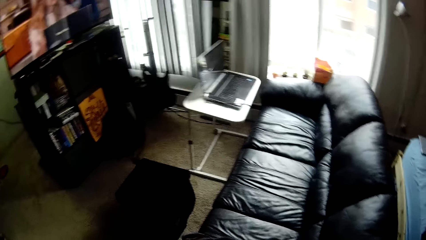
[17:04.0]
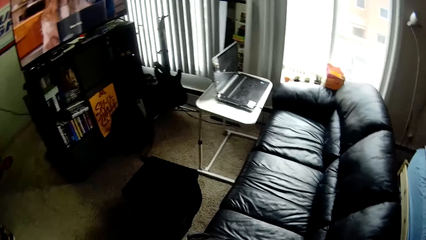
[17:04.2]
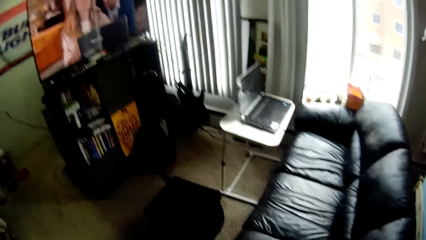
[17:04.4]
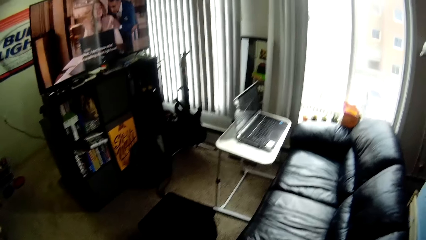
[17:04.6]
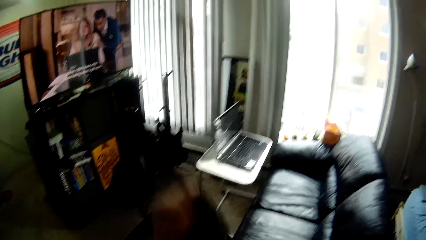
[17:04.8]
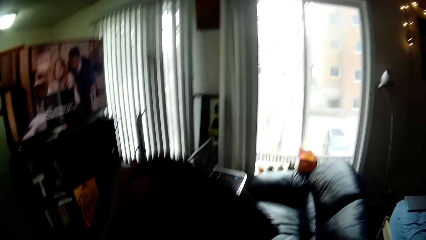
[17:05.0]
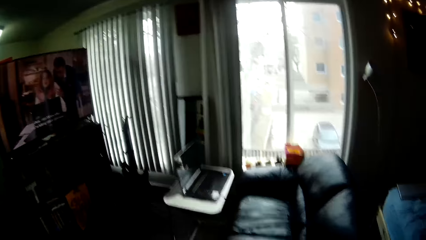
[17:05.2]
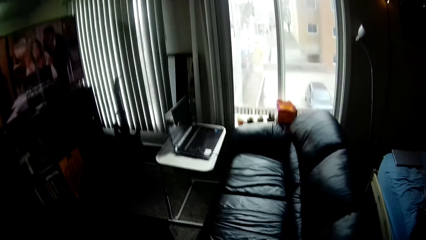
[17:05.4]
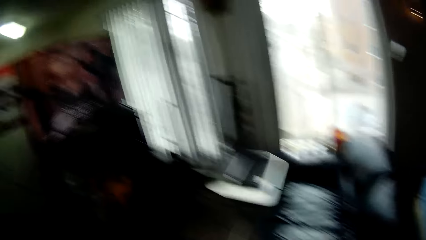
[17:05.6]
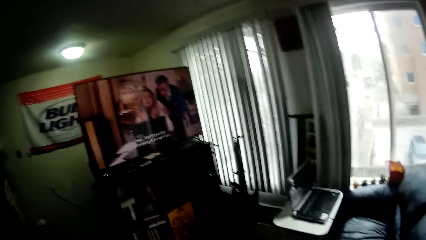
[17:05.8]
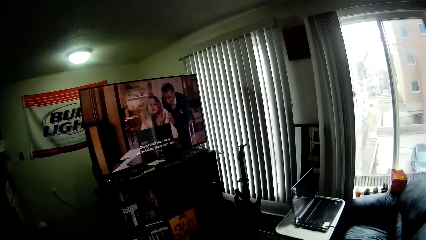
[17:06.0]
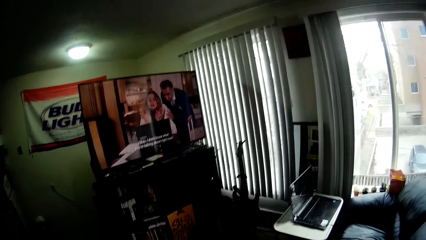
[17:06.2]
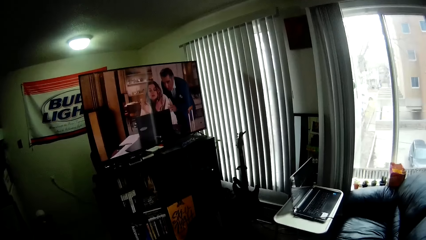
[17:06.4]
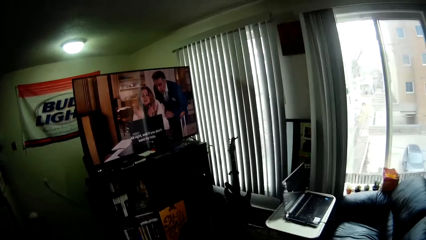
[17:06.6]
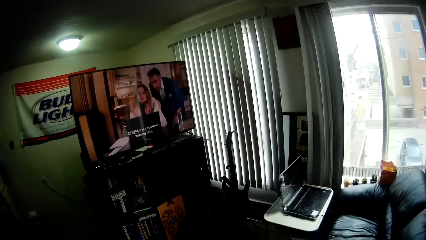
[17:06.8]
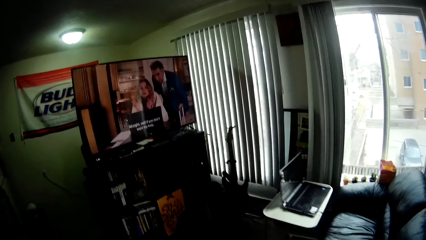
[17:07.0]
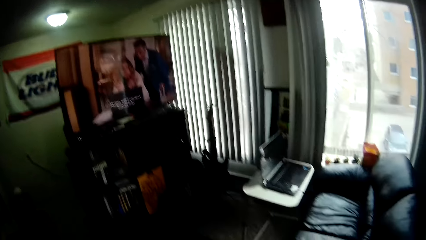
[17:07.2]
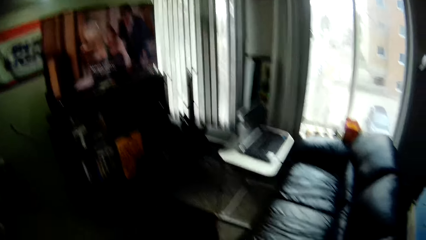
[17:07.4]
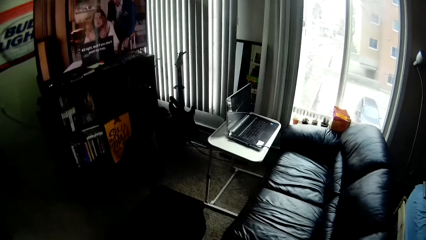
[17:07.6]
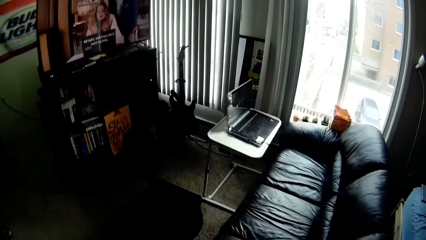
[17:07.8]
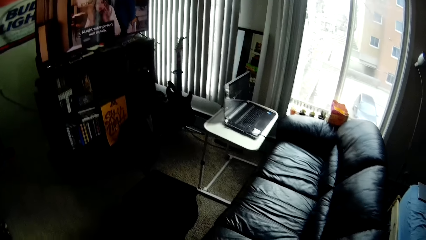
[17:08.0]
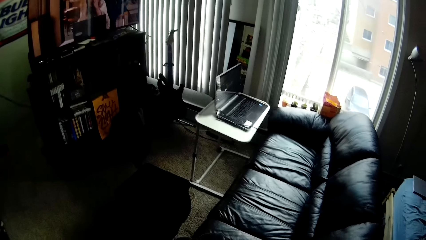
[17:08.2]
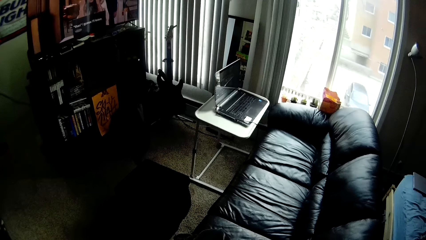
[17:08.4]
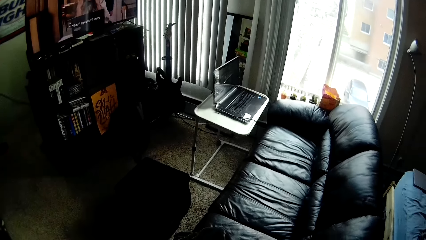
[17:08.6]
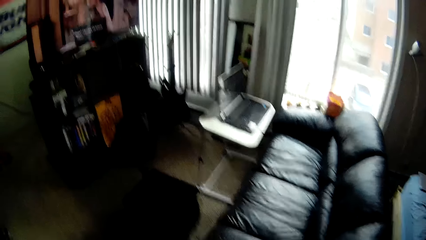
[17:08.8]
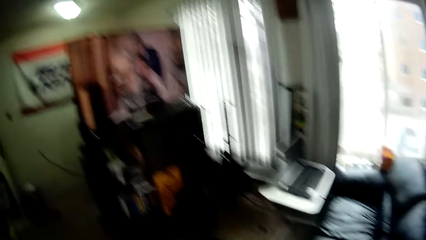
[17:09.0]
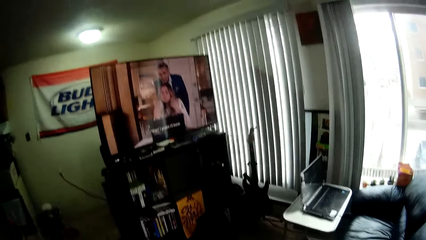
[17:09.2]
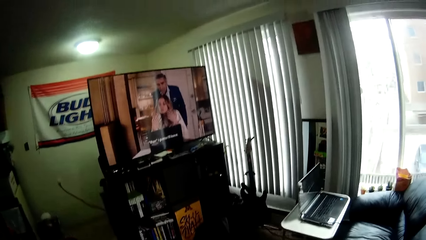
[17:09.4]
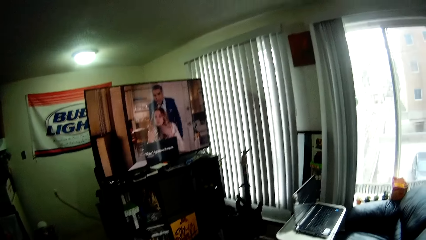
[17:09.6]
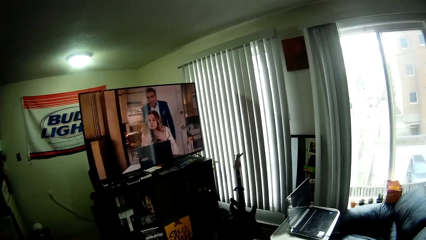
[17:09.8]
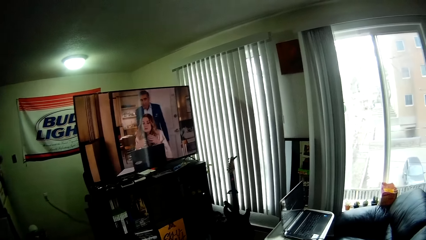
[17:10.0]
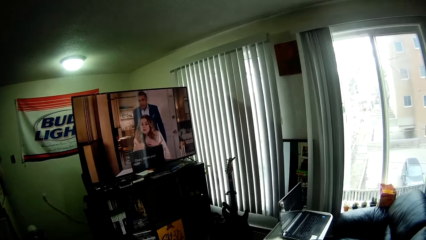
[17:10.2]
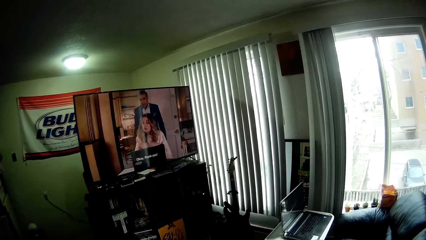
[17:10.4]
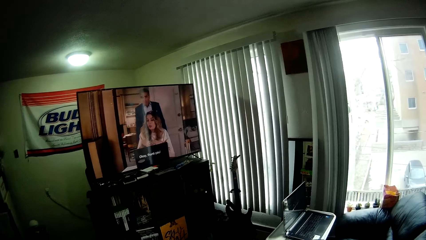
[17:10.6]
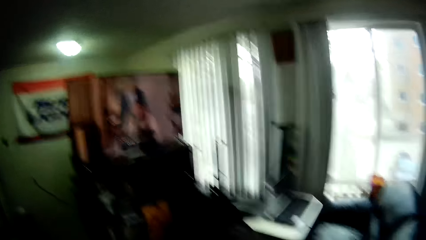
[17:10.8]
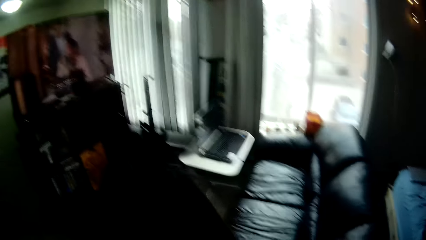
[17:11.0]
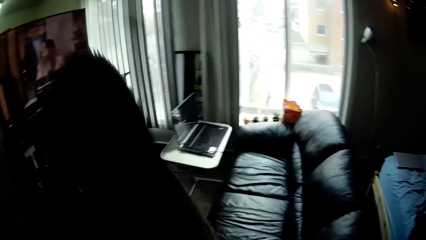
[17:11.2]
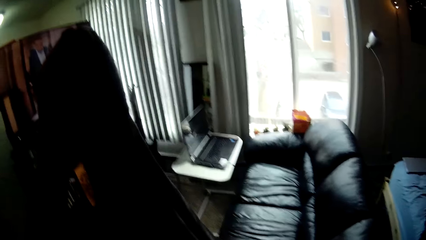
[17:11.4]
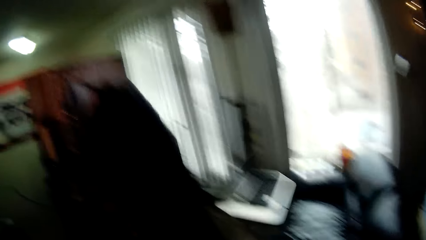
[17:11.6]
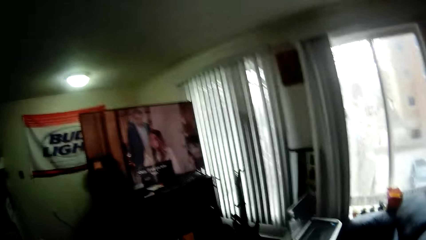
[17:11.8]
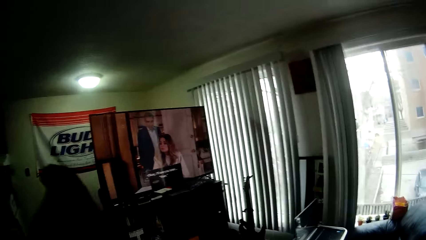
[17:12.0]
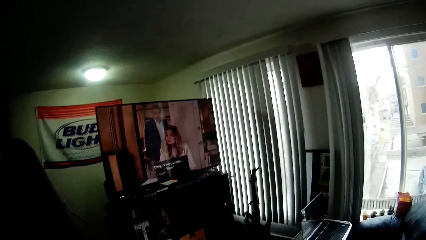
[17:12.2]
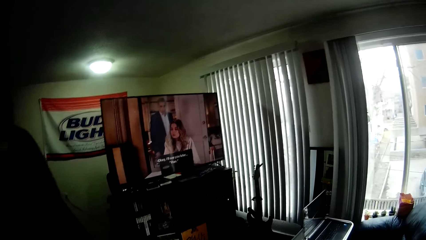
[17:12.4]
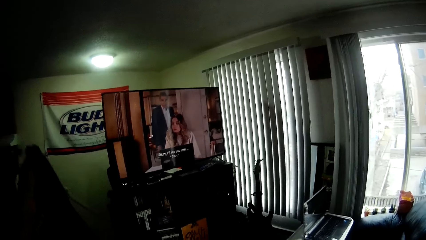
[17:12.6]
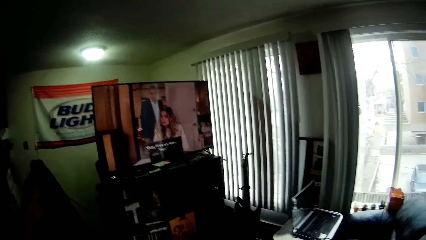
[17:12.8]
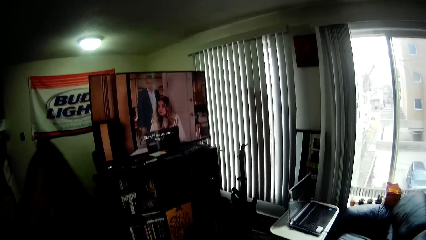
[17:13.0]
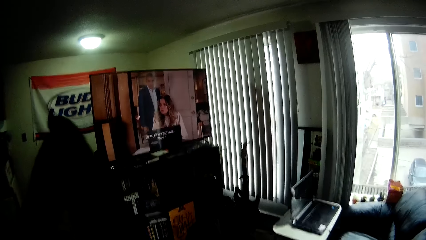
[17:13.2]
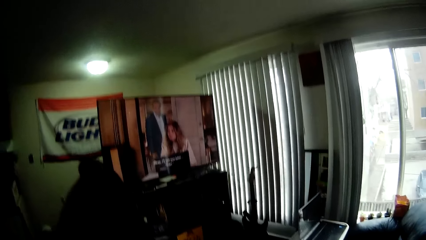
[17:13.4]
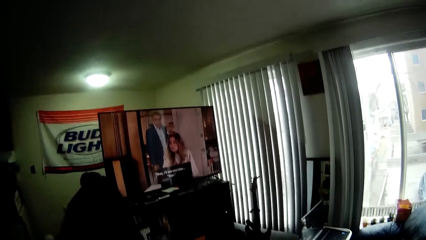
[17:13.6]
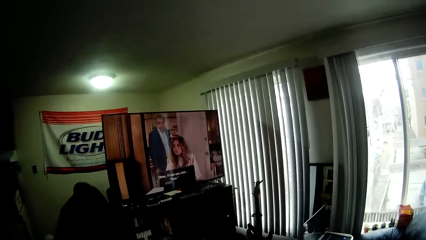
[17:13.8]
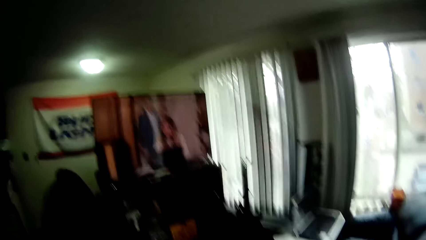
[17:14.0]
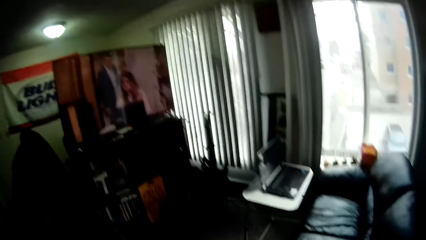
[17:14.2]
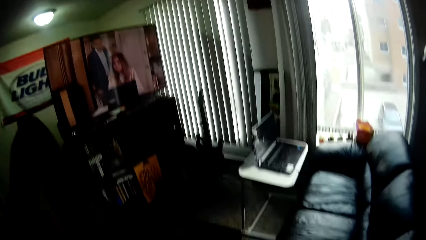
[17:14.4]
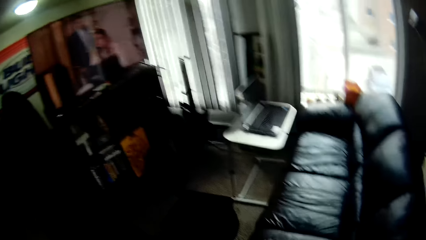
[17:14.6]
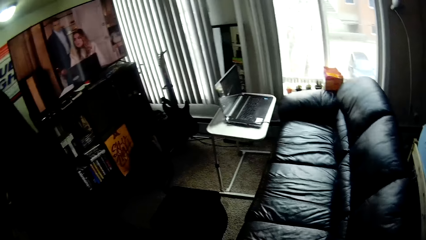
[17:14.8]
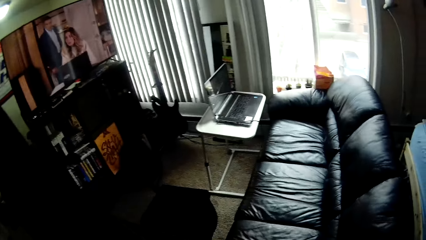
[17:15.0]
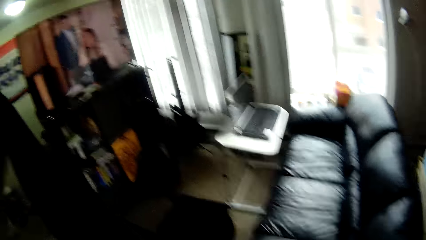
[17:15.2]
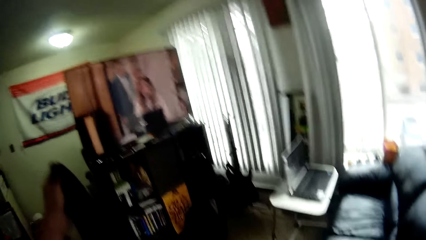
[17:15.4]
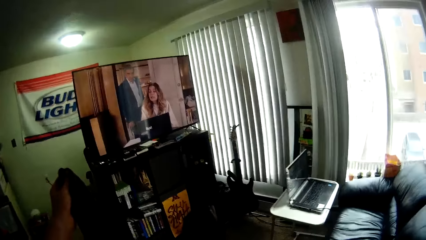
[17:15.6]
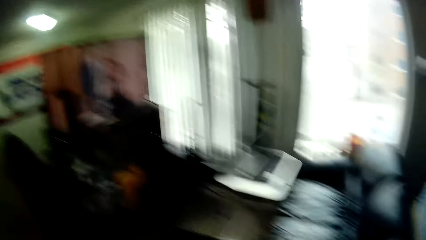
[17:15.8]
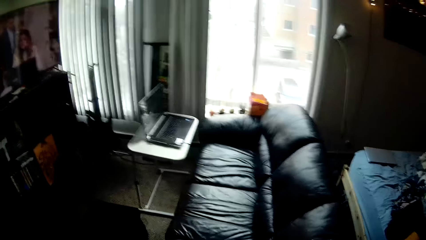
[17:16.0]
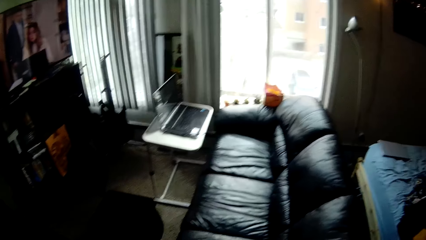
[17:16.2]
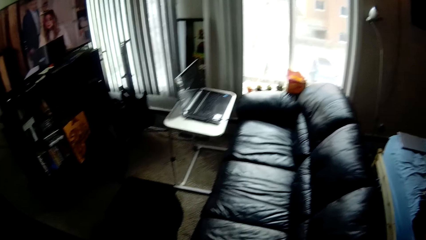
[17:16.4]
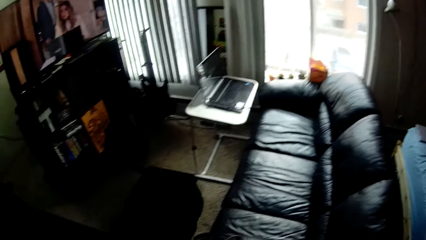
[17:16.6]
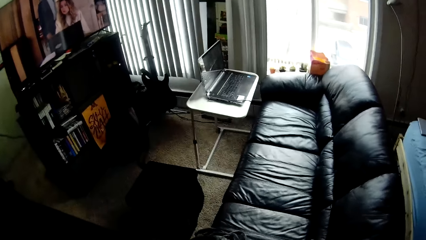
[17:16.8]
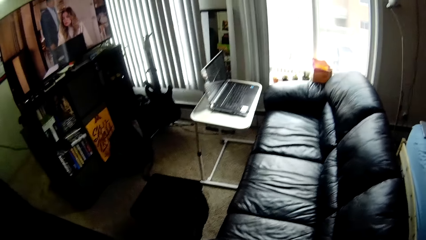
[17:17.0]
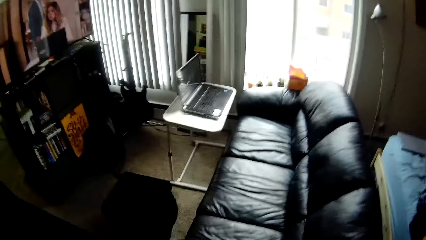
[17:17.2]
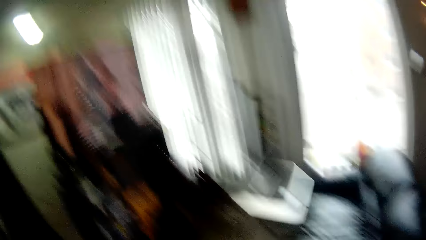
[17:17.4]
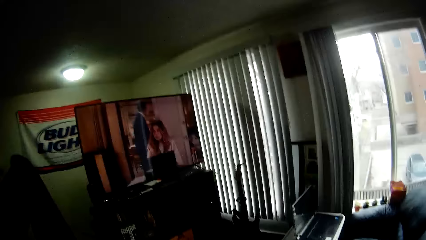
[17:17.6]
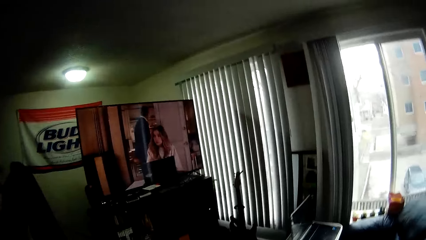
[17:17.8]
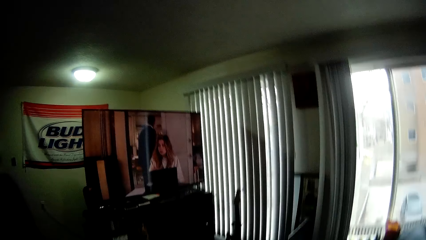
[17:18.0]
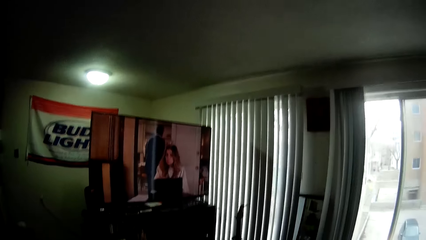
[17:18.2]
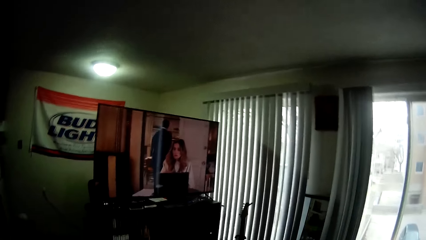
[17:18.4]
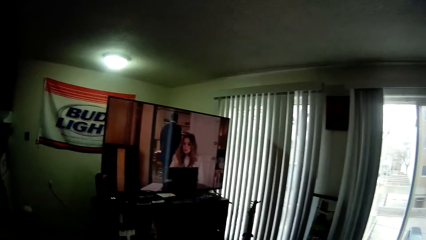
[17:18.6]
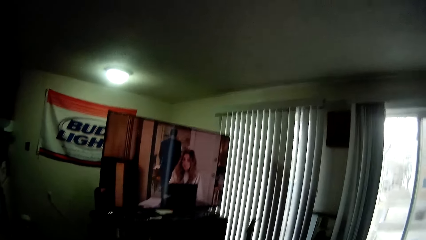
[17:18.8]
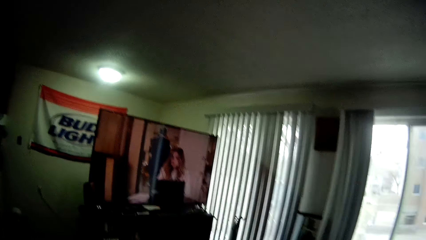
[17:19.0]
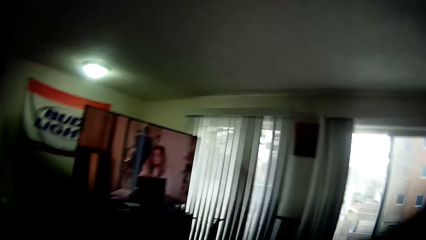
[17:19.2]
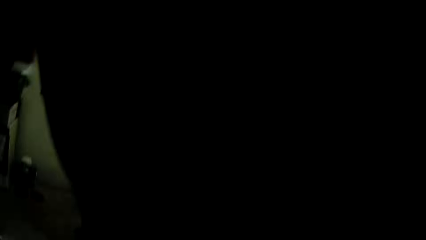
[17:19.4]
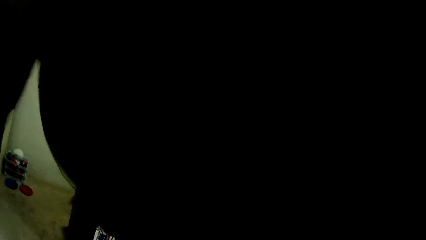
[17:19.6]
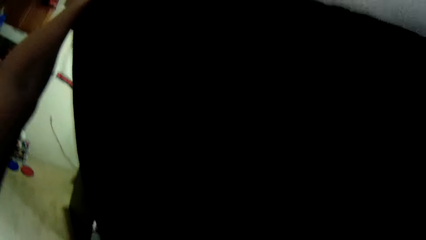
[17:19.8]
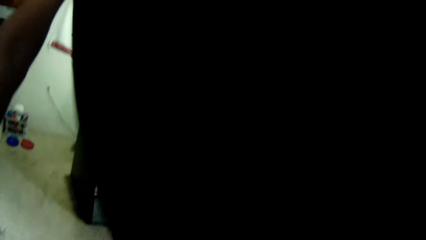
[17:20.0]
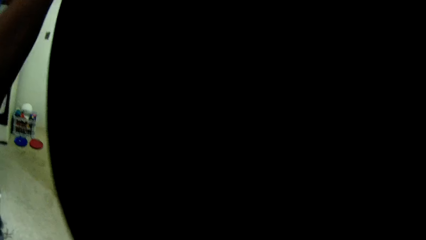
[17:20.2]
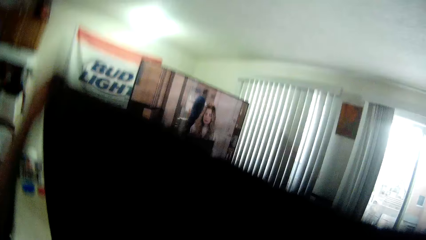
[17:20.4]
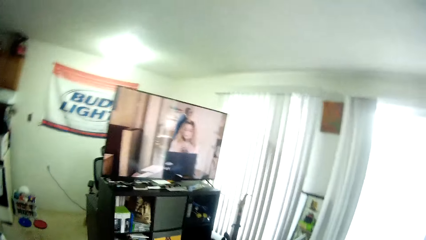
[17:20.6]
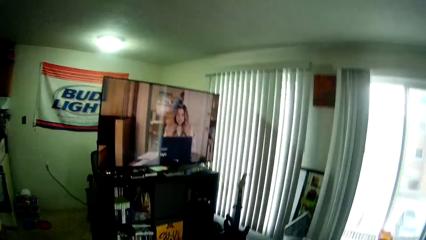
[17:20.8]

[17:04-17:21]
The camera wearer adjusts a piece of cloth on a seat. They look around a room. They fold another cloth with both hands. They straighten a piece of cloth with hands.
